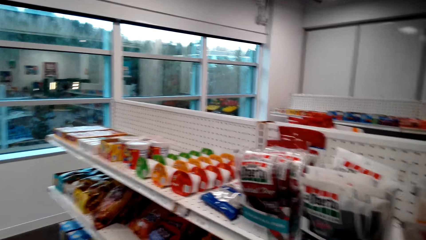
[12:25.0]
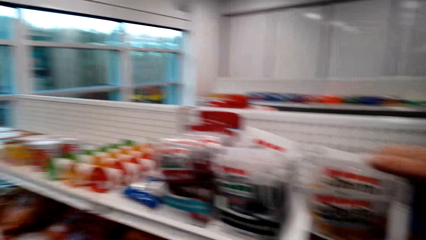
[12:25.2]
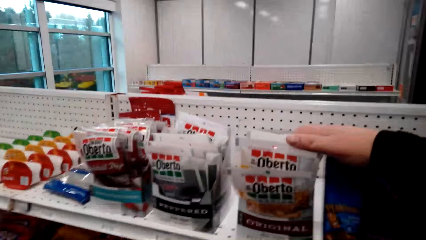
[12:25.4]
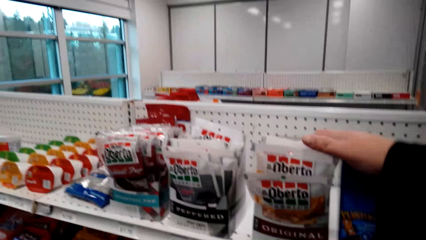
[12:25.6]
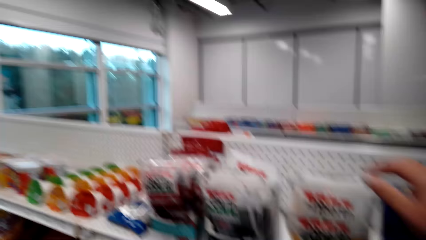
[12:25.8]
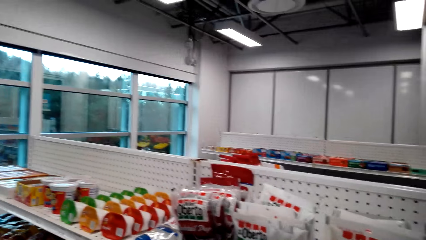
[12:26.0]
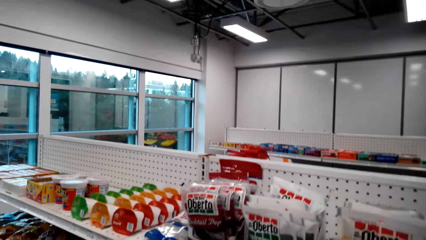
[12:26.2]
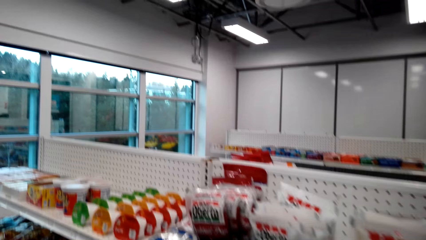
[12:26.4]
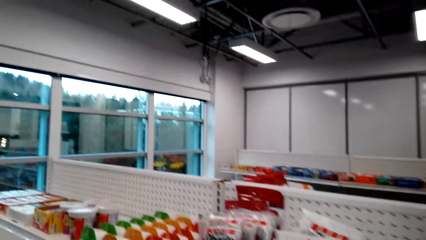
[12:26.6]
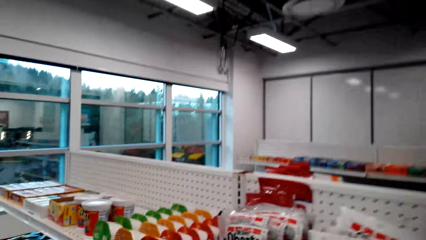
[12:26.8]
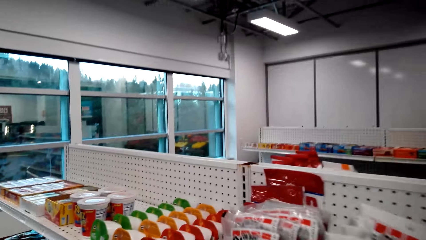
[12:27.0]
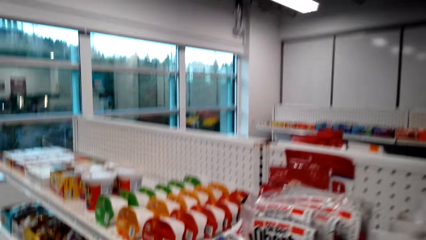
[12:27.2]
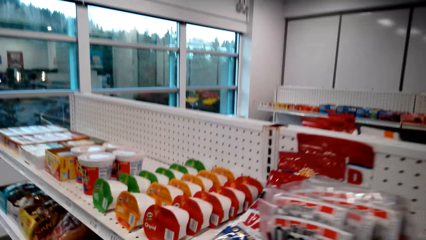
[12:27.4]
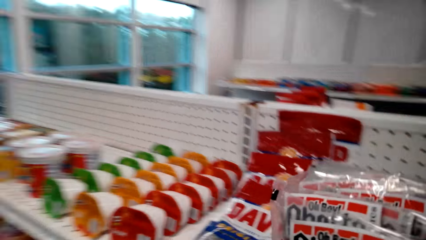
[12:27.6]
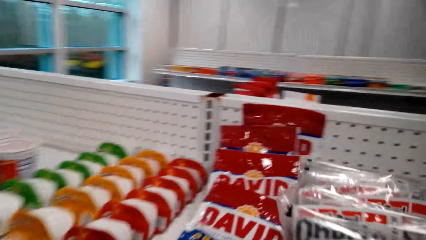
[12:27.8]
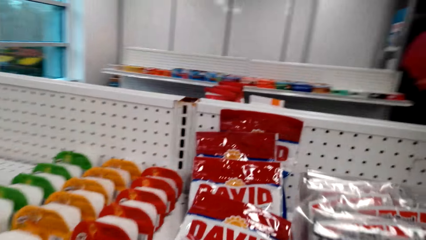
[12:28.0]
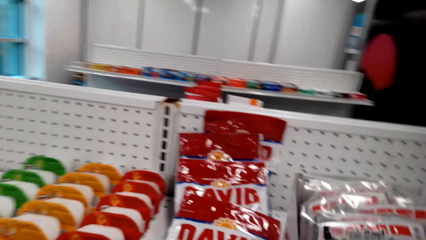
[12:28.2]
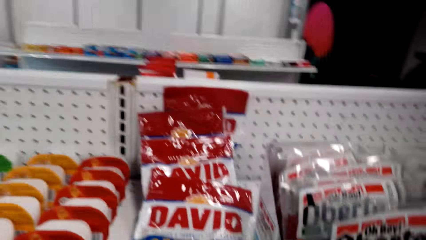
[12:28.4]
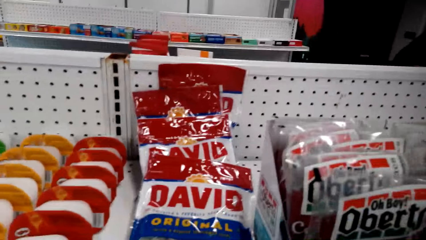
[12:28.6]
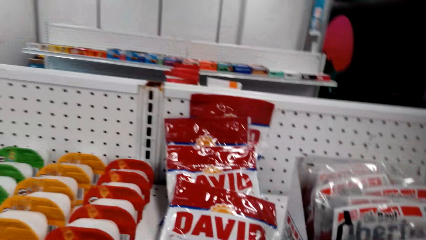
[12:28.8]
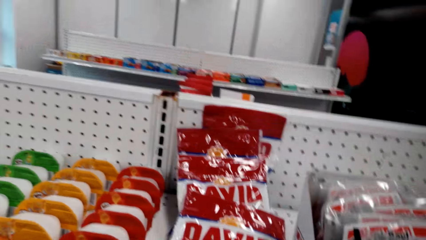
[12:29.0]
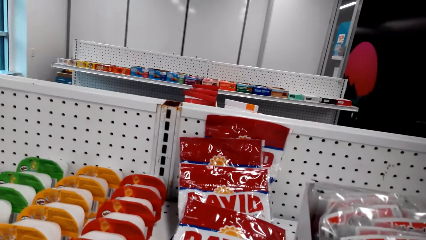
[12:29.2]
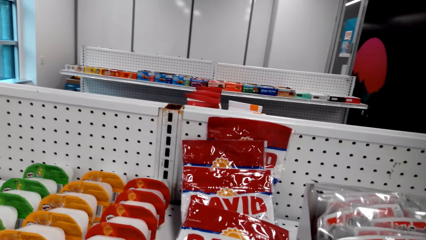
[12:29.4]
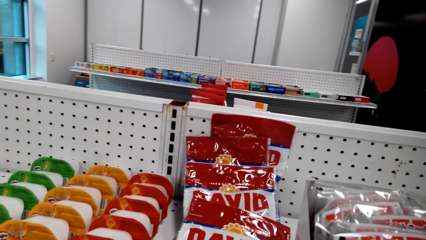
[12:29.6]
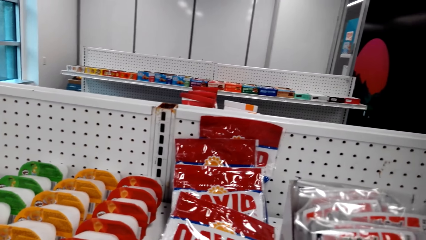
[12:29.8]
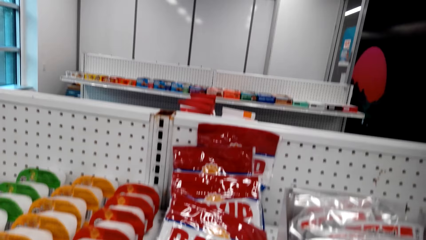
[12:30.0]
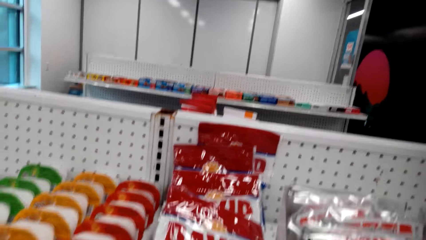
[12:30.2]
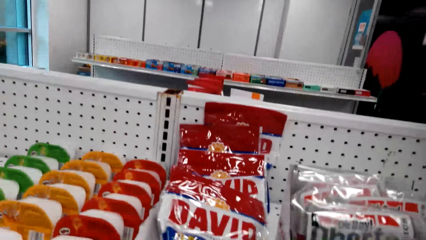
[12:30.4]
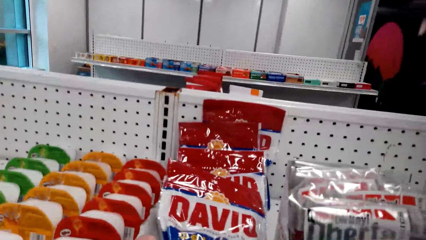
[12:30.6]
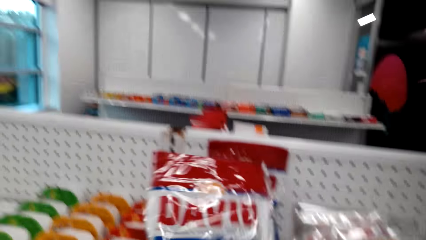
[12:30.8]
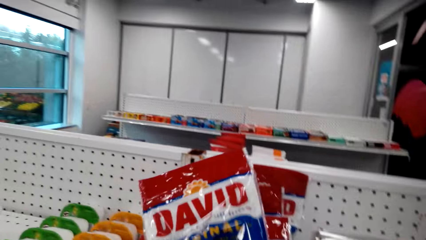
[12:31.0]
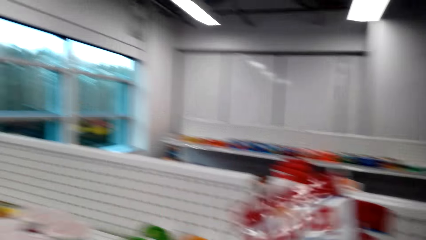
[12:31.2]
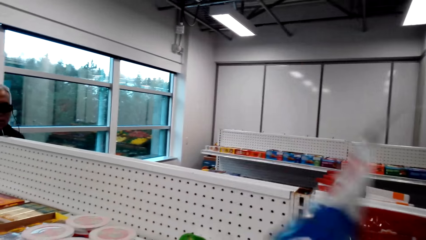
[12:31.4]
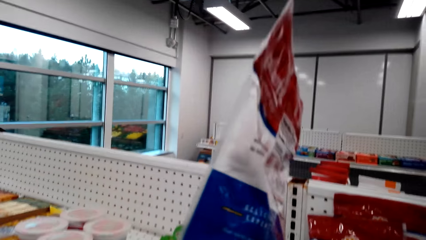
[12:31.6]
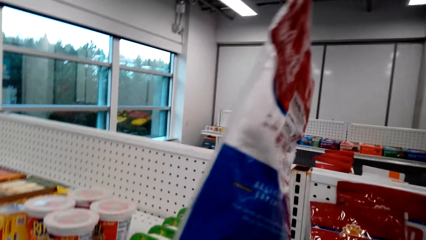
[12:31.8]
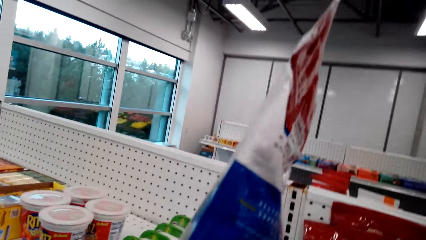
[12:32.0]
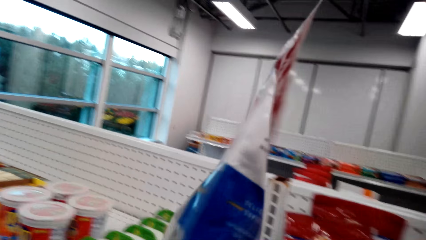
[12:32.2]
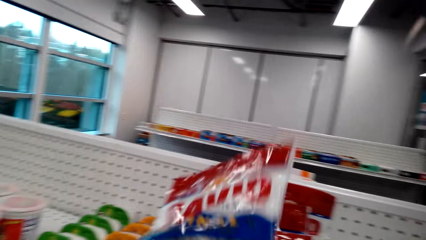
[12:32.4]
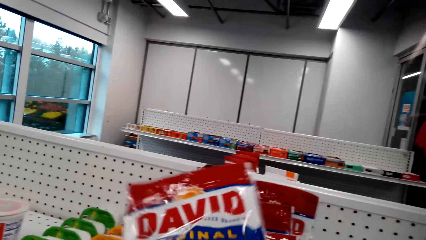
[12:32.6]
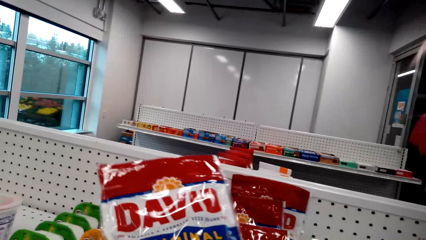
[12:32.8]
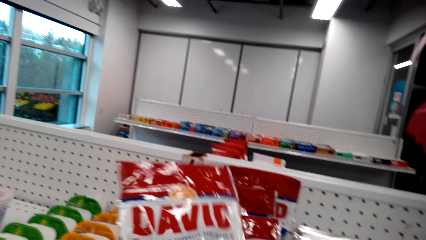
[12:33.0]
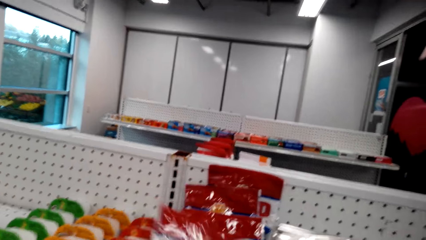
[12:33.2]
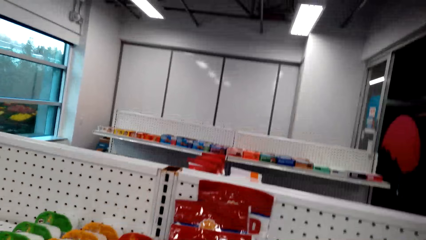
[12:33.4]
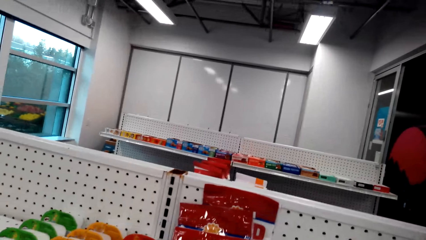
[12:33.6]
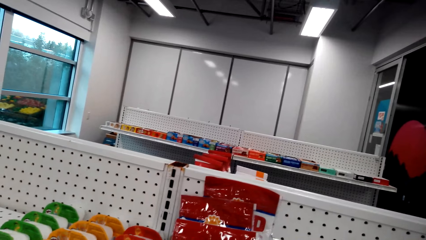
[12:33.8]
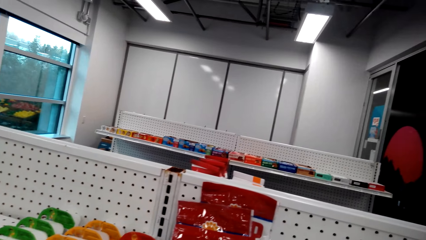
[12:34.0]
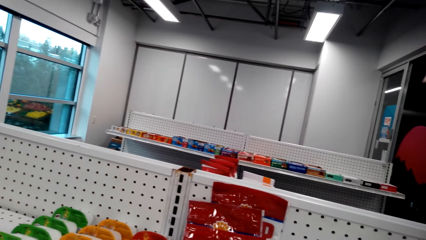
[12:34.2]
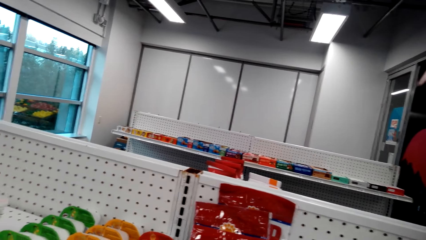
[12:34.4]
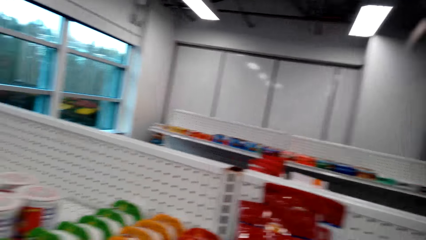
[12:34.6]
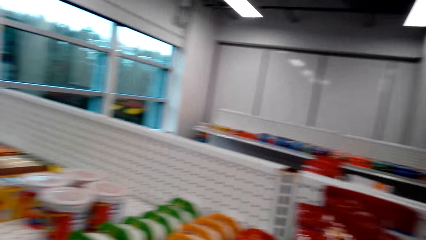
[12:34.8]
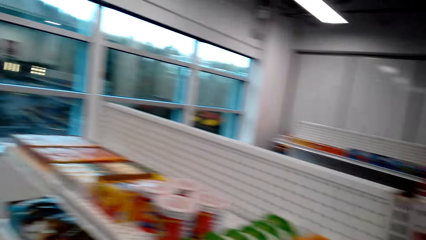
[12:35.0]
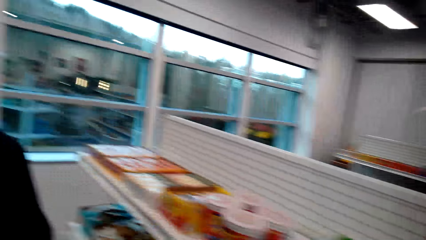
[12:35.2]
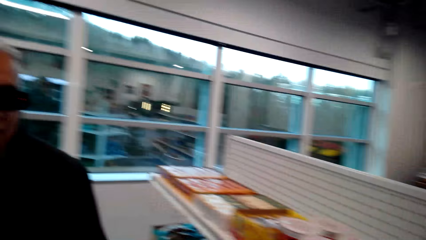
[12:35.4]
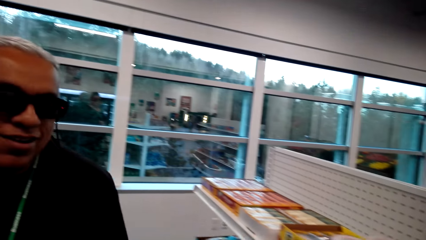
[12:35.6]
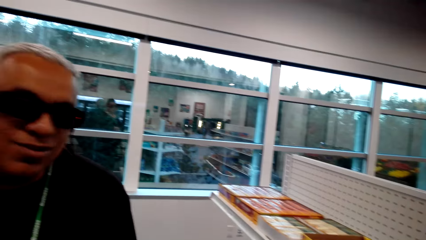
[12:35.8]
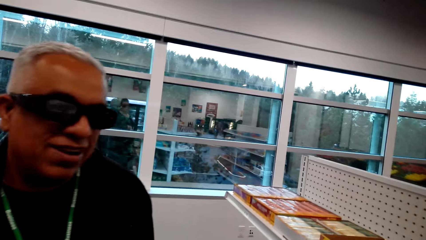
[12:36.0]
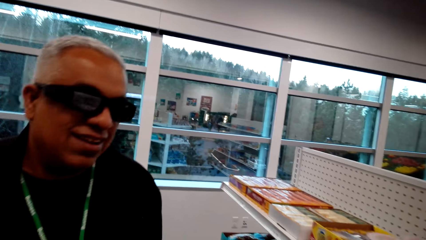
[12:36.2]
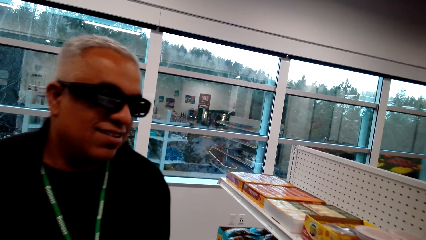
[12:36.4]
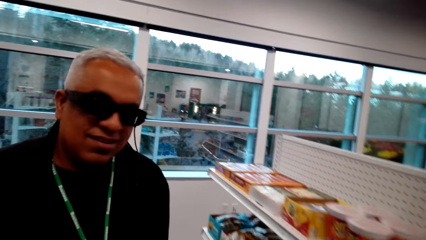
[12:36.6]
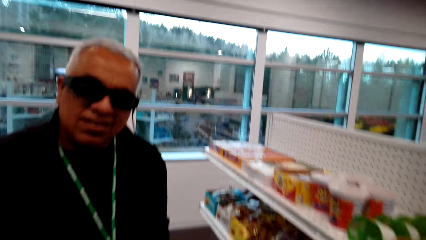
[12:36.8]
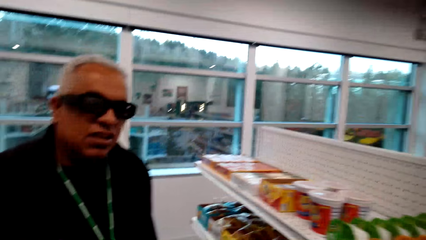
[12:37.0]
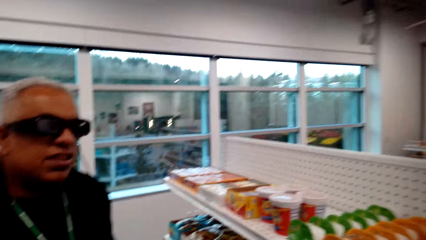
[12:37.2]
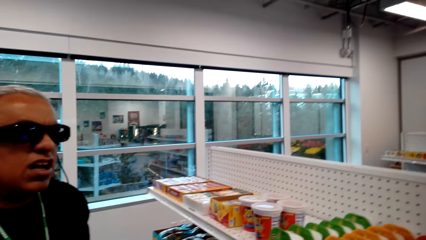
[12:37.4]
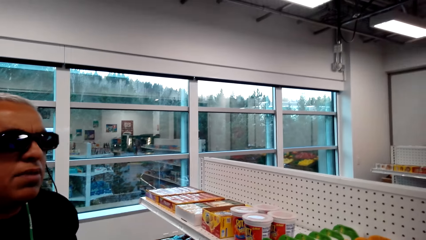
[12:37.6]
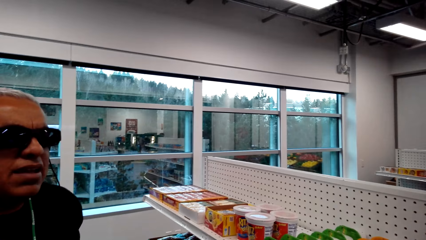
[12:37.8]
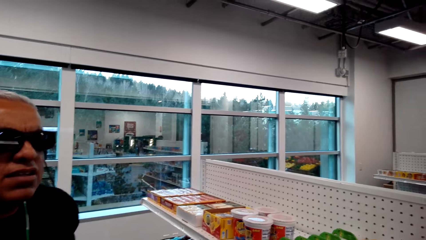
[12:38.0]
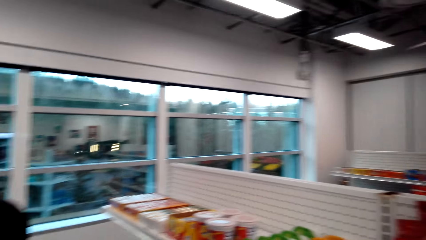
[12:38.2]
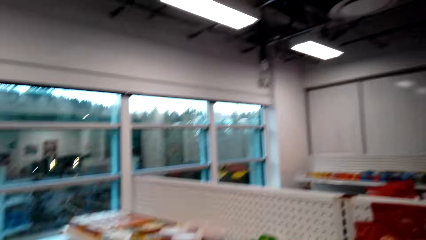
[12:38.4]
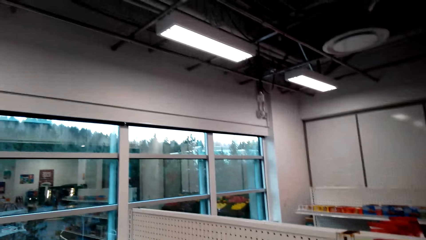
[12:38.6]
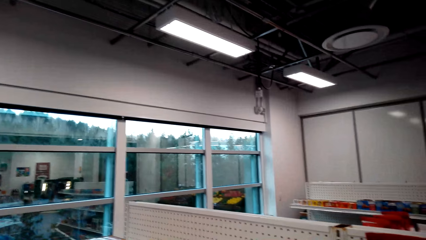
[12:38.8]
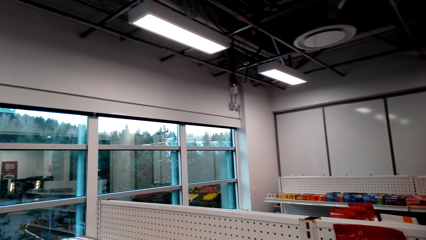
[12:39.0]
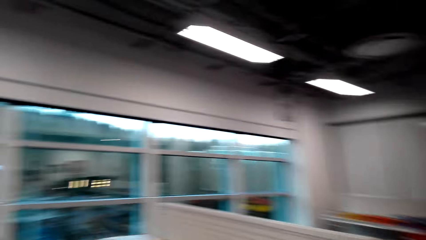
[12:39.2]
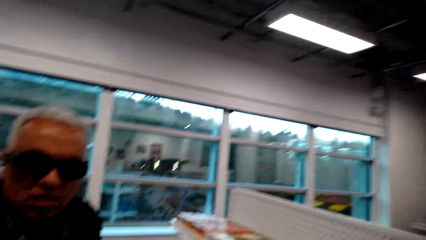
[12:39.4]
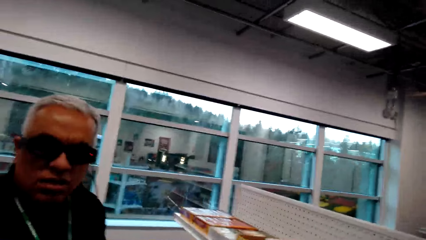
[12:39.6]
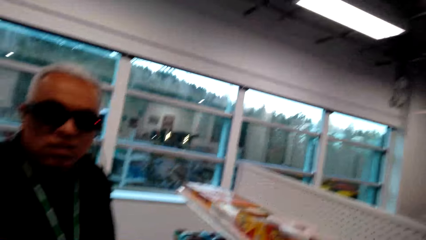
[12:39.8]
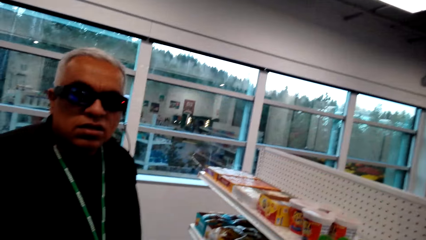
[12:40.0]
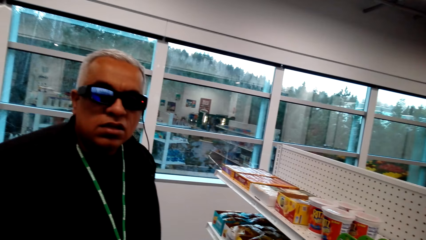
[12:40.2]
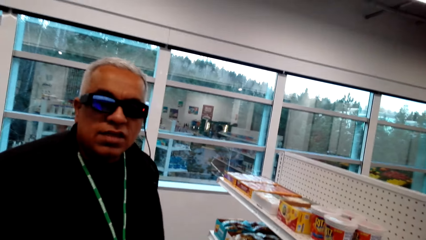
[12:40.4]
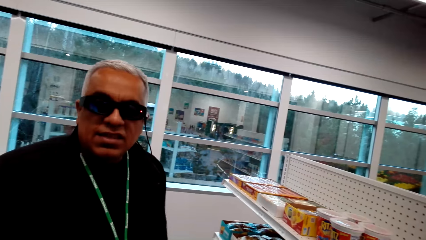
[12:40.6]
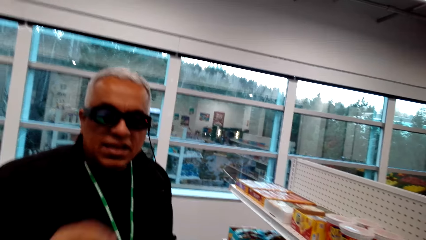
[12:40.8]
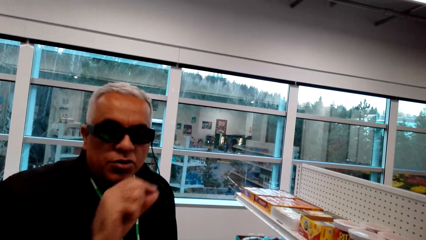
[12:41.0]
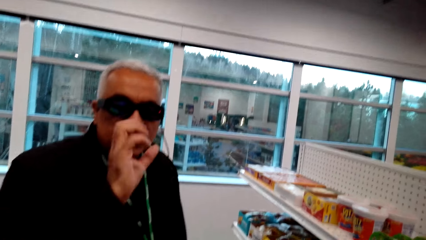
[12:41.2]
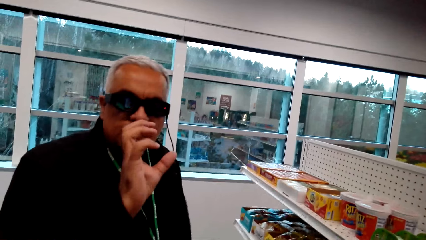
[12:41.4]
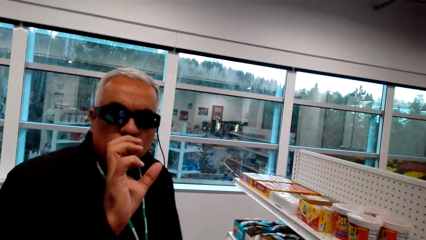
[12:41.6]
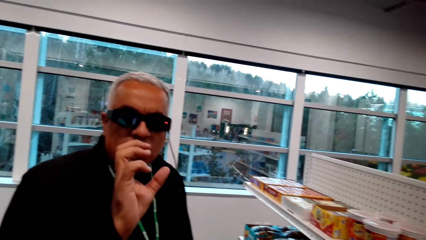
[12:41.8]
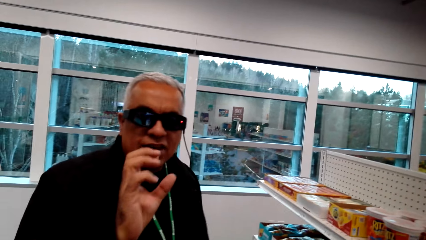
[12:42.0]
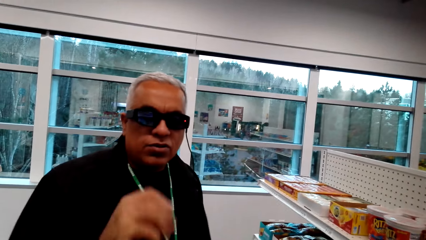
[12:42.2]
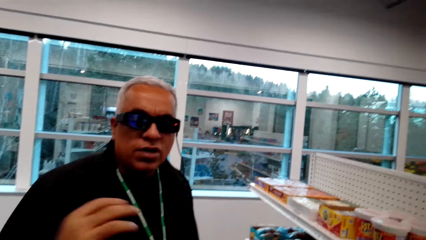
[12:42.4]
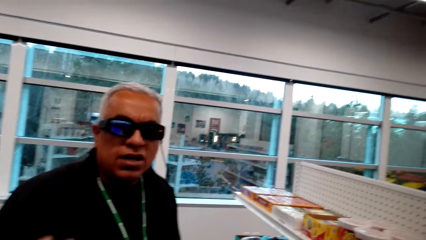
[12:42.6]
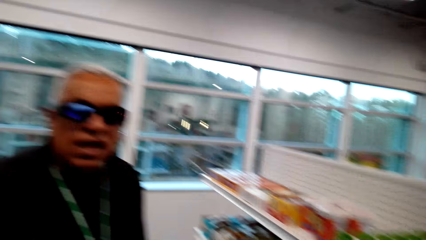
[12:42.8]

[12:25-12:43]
The camera wearer places a right hand on the shelf. They pick up a pack of something on the shelf. They check a packet of sunflower and talk to a man. The man stands in the store. He gestures with the right hand in the store.
